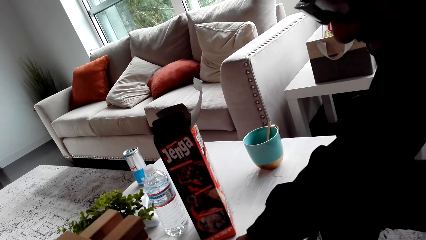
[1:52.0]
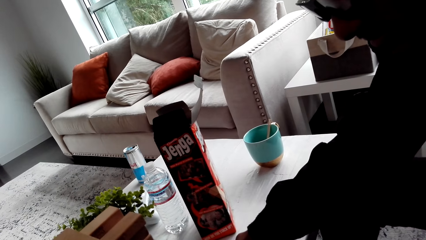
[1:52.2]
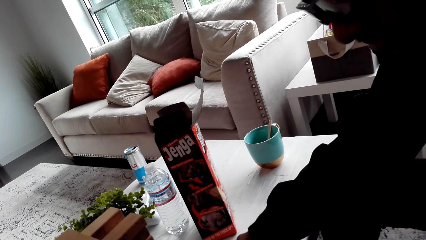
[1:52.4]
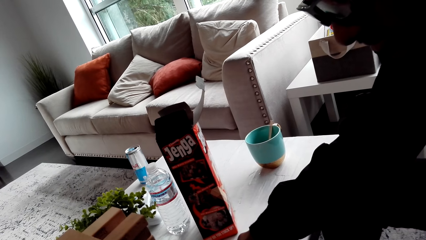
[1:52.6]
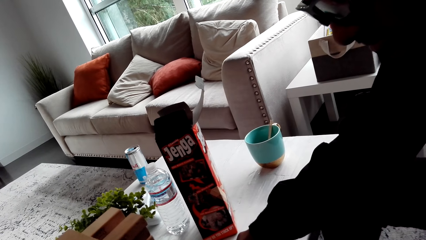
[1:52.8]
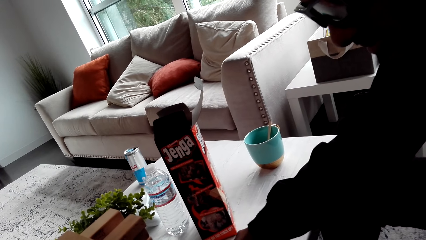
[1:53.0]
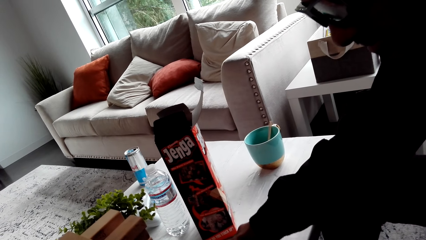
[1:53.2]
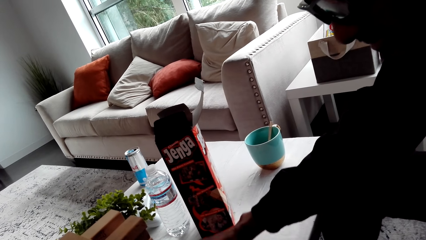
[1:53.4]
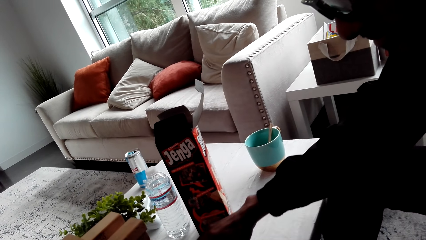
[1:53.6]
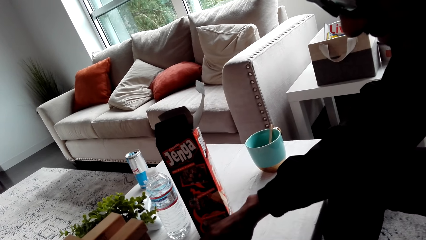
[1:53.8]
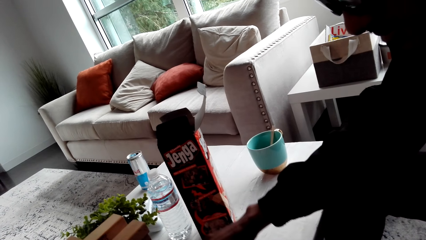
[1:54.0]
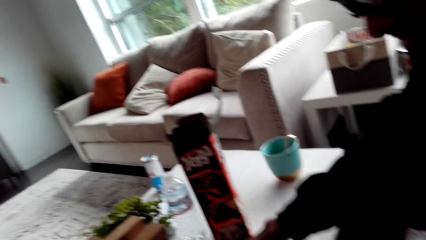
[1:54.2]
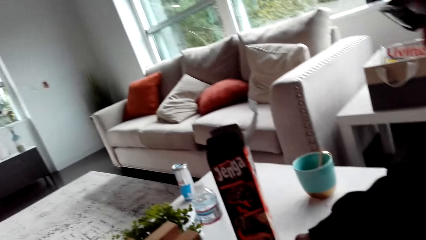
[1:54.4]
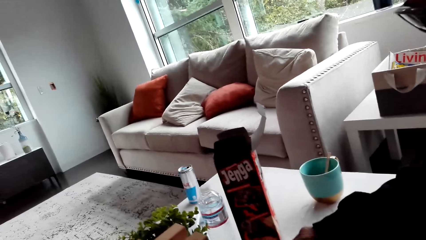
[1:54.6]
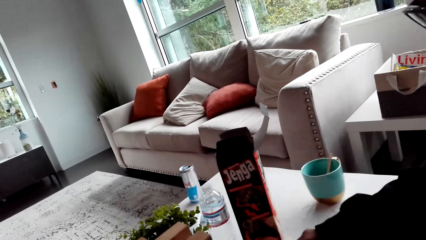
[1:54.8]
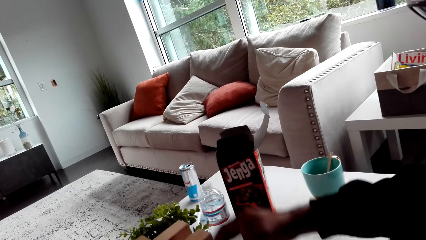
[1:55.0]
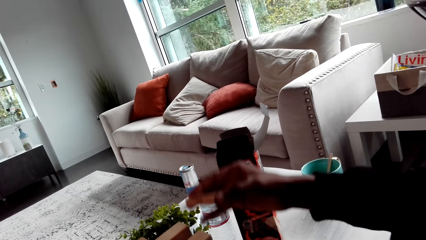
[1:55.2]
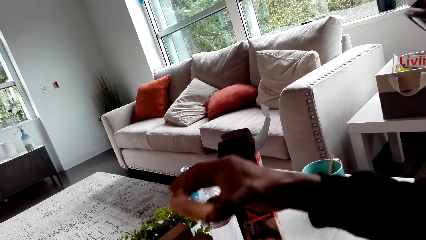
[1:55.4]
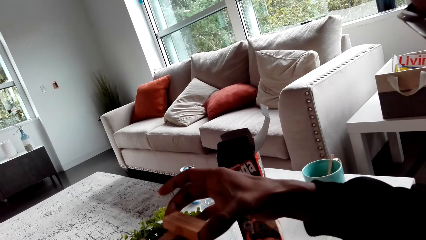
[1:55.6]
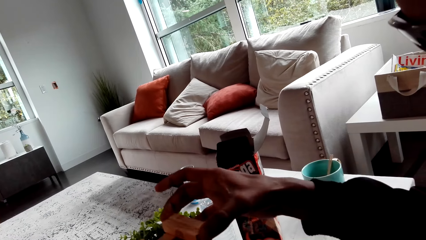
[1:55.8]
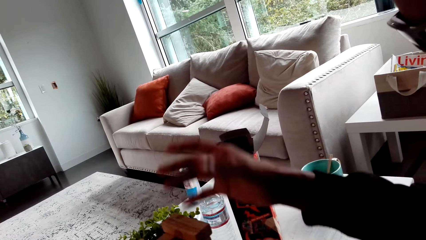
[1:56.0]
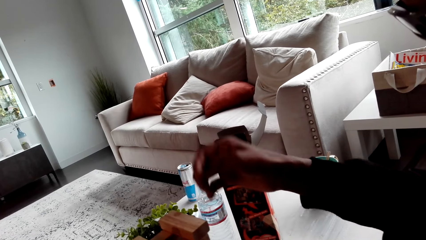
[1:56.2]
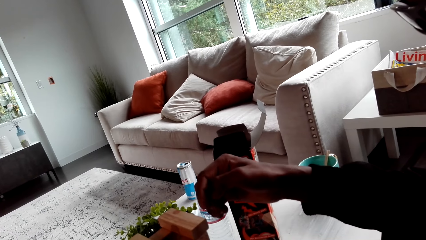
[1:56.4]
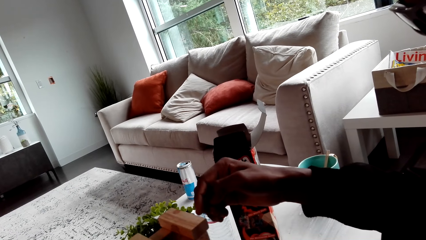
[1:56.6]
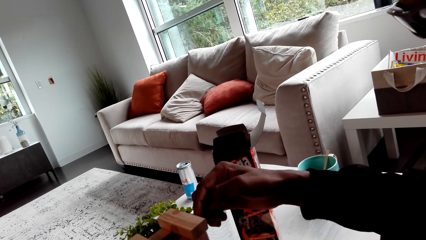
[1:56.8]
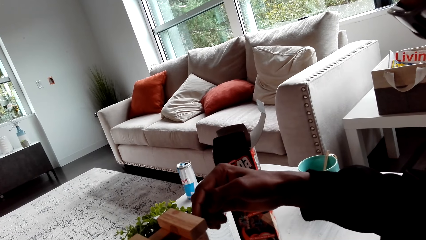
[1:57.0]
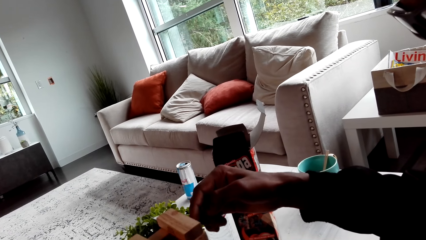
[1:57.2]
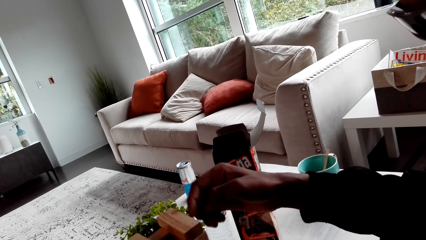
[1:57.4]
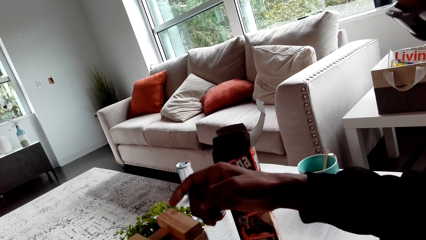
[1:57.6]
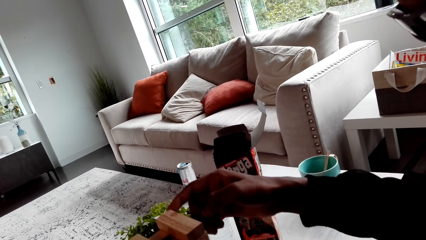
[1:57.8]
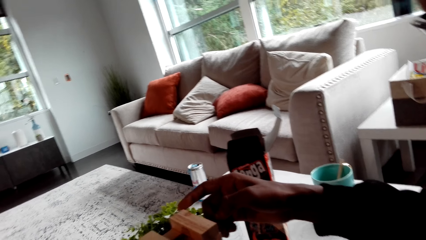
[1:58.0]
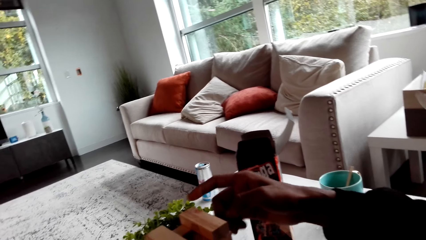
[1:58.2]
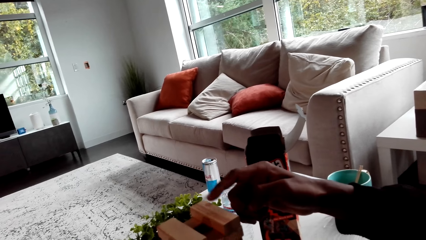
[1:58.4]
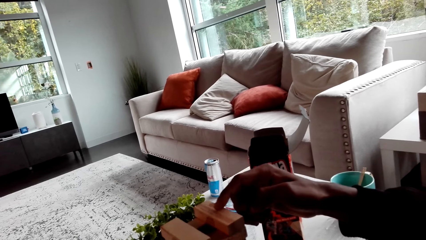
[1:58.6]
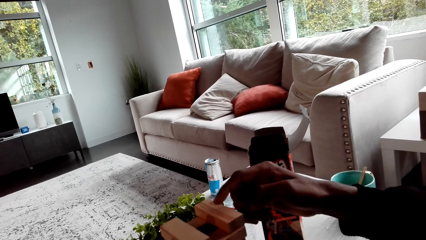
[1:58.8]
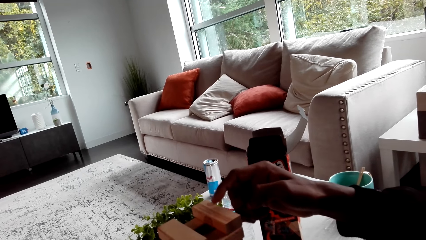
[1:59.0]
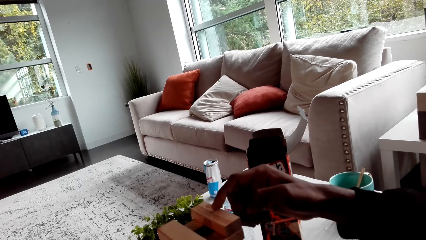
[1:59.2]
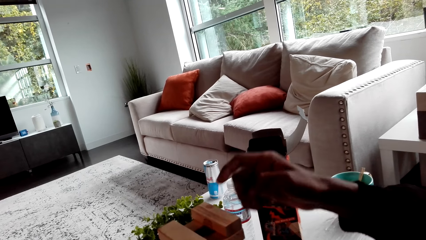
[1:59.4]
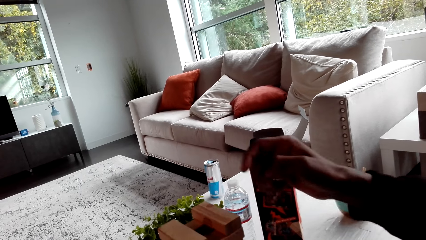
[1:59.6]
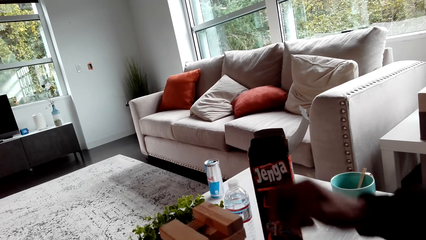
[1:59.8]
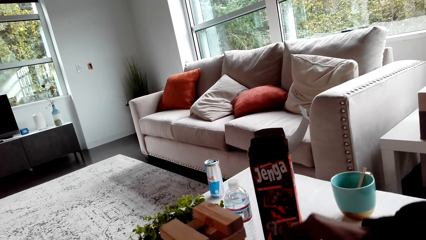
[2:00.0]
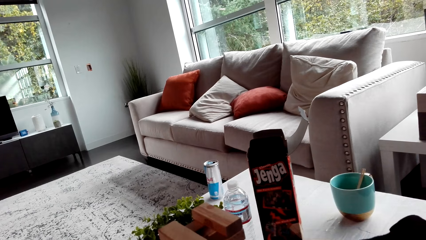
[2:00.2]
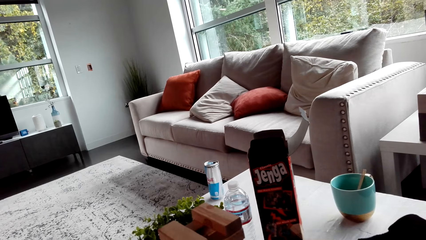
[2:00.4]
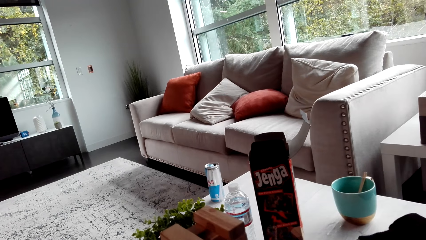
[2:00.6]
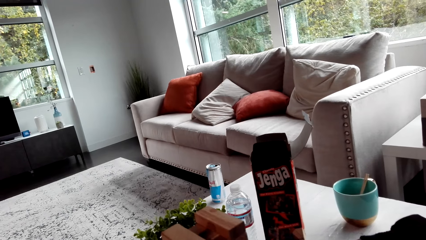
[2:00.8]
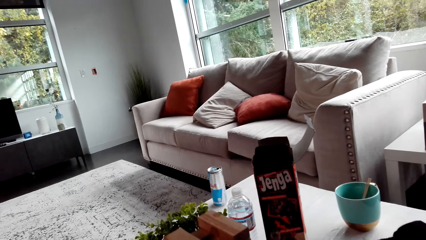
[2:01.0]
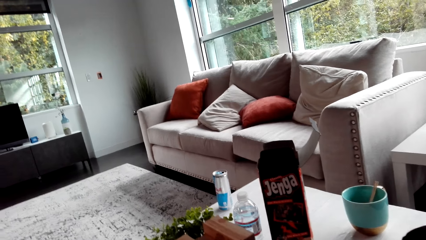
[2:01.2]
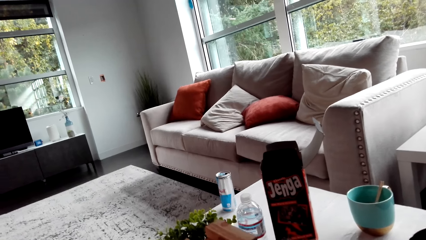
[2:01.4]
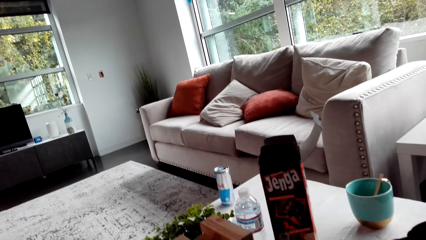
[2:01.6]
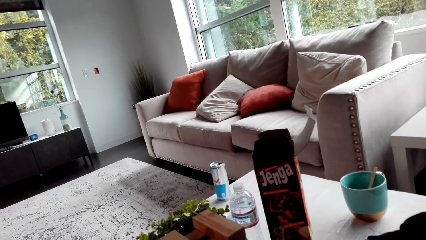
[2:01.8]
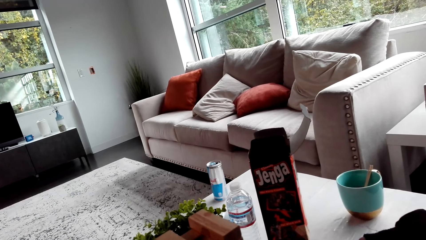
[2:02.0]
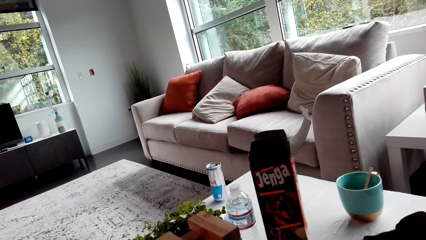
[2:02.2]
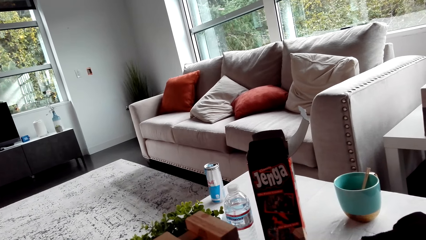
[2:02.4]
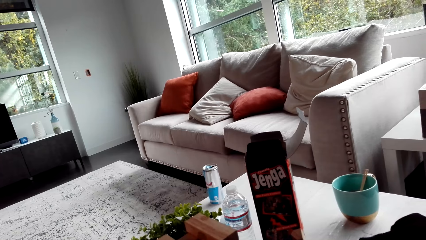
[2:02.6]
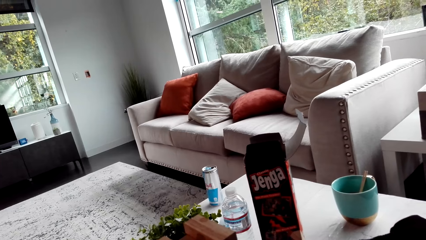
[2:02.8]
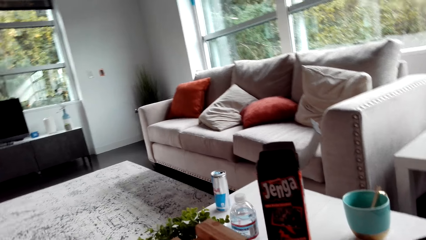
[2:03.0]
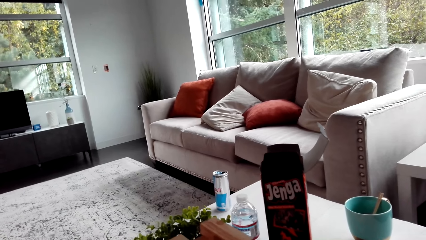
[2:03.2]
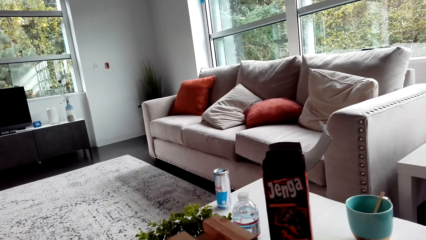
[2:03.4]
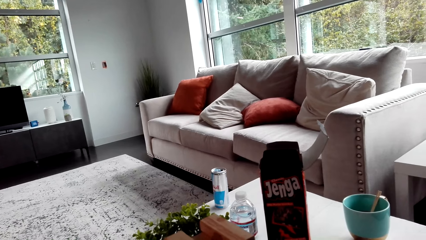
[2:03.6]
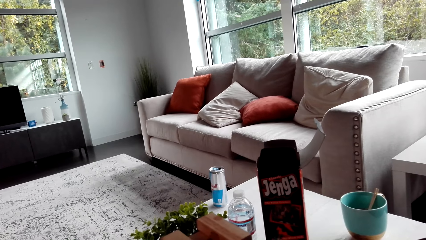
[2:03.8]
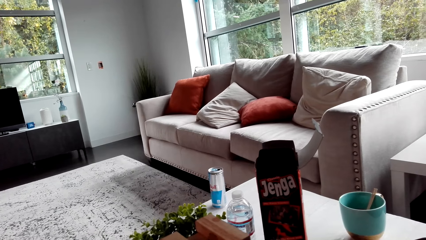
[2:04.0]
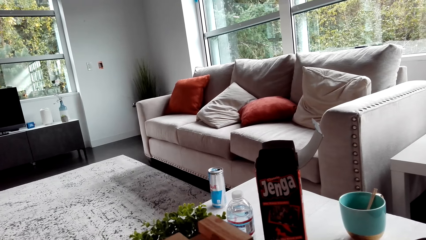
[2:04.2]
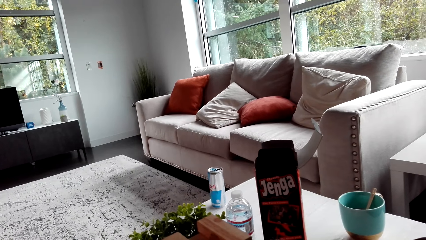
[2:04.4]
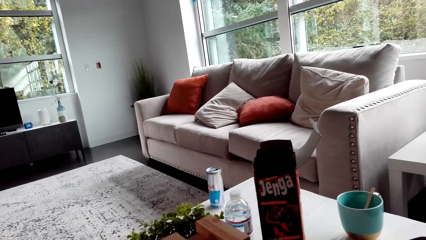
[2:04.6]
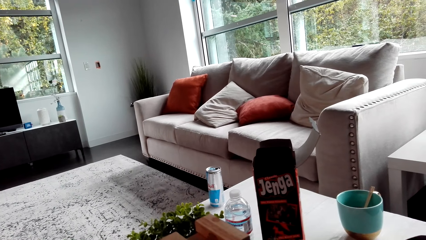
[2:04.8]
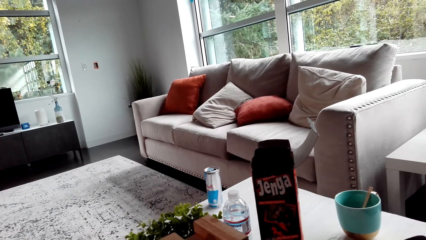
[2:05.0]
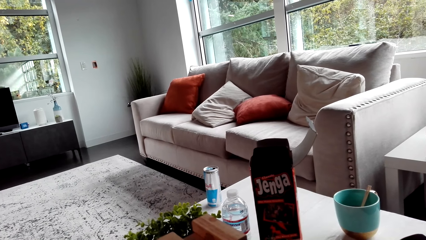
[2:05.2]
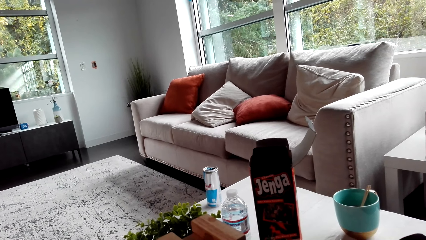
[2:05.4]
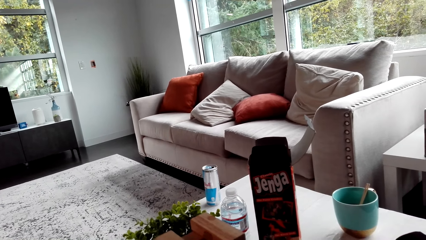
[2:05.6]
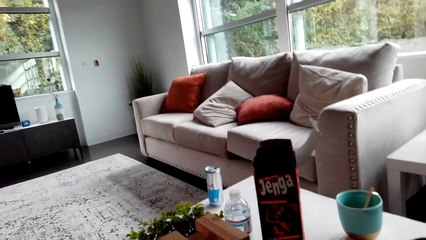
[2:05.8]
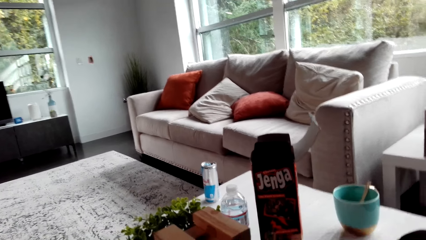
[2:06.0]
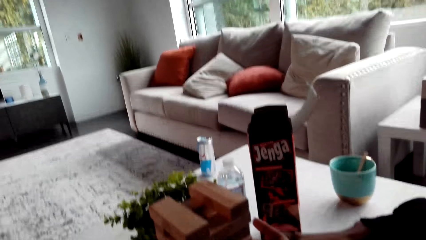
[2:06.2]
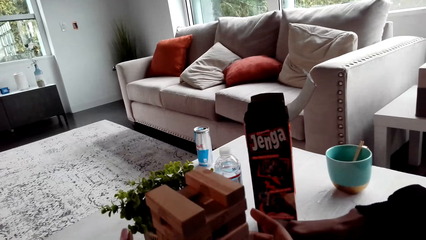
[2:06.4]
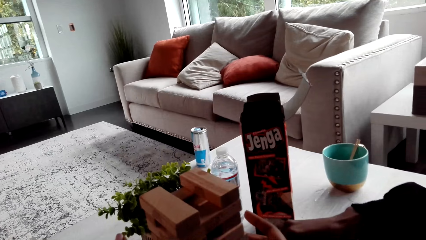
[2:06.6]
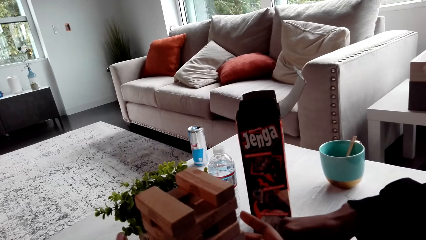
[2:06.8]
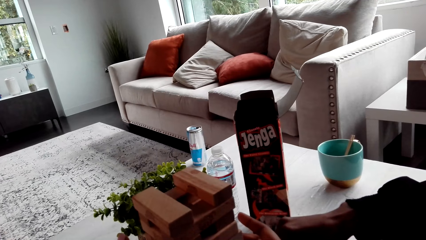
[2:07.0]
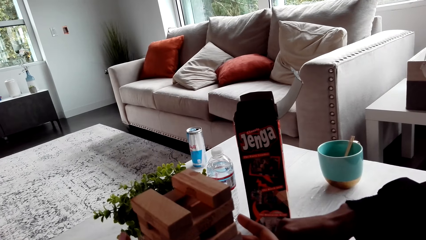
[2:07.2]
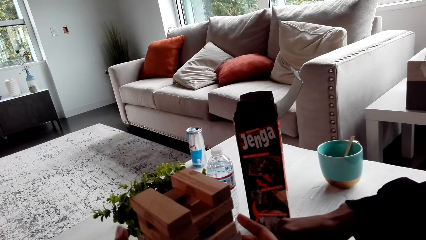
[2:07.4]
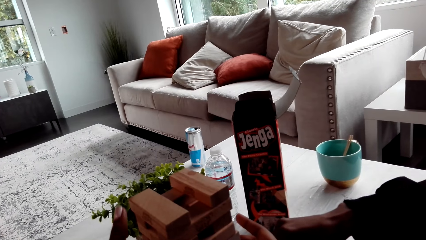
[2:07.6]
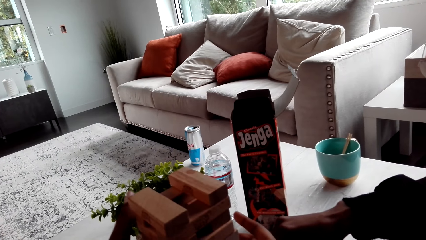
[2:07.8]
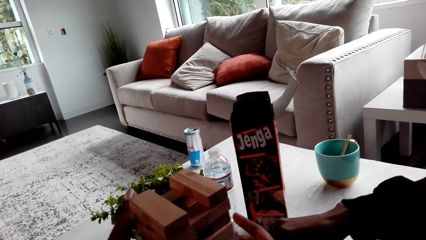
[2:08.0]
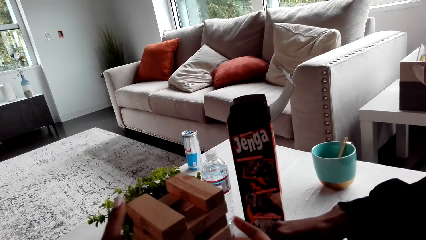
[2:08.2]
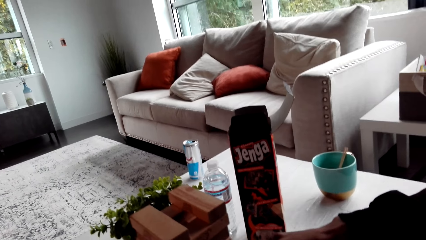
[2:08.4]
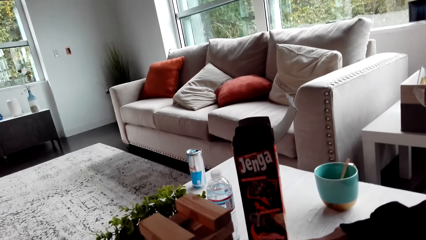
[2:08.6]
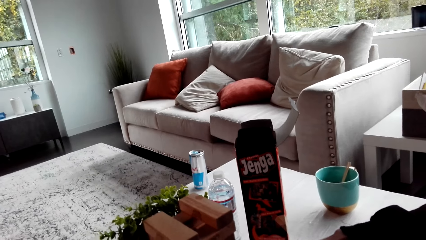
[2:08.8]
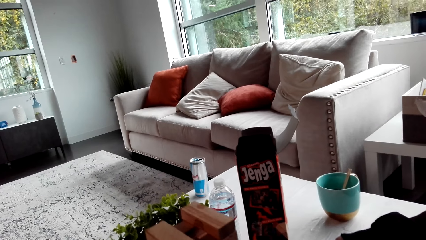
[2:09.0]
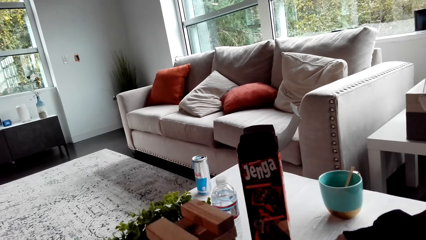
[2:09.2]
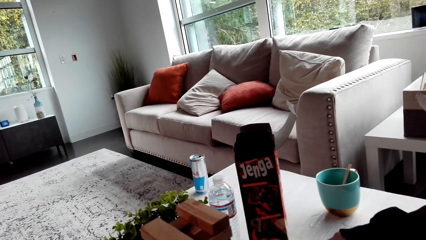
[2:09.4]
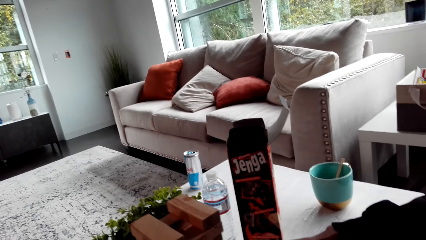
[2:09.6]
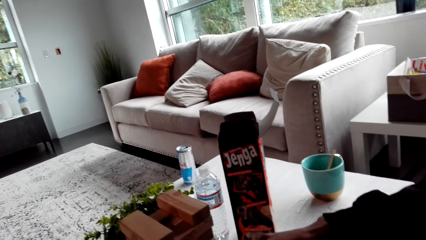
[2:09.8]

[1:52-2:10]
A man plays the jenga game. The man picks a block and drops the block. The camera wearer looks around. They move blocks. They play the jenga game.
